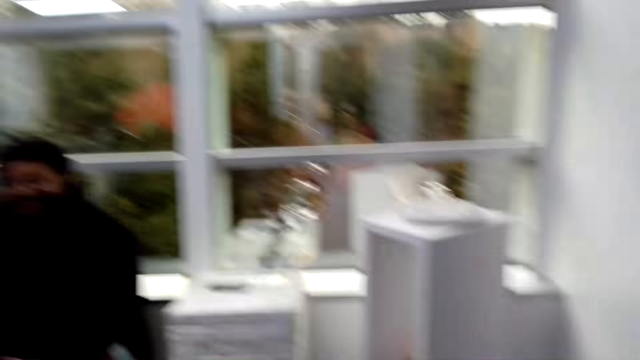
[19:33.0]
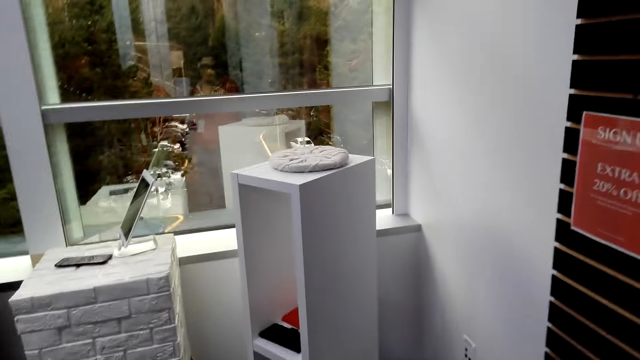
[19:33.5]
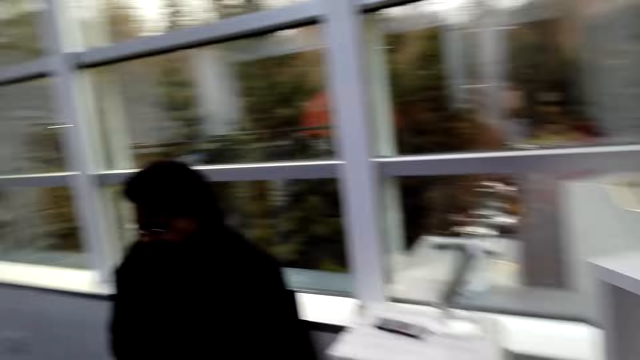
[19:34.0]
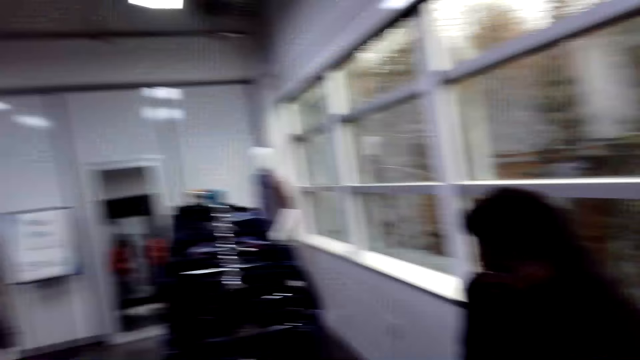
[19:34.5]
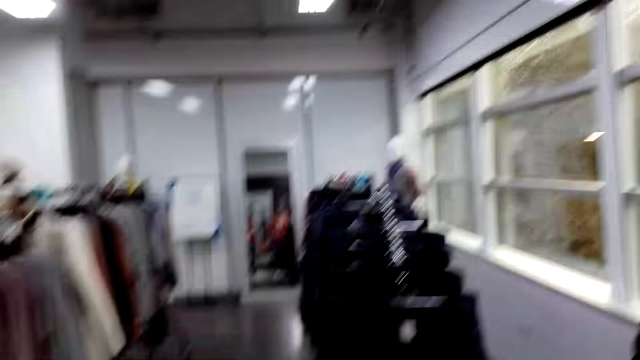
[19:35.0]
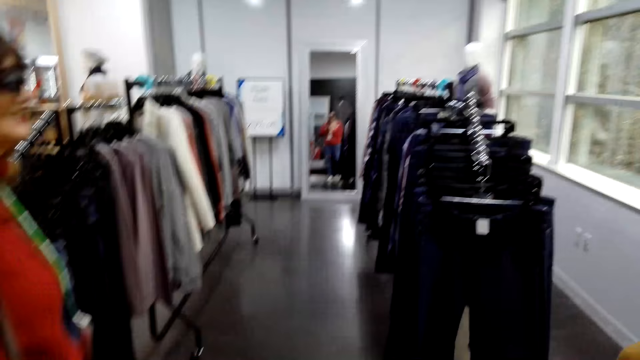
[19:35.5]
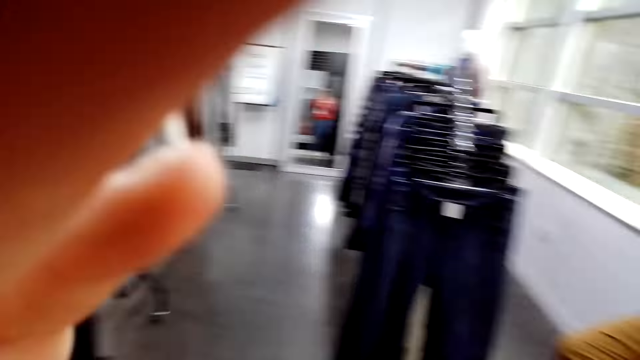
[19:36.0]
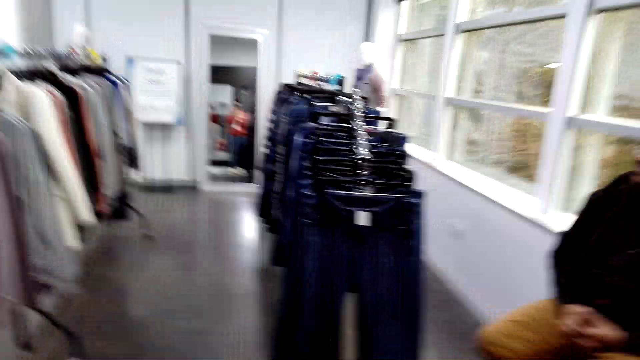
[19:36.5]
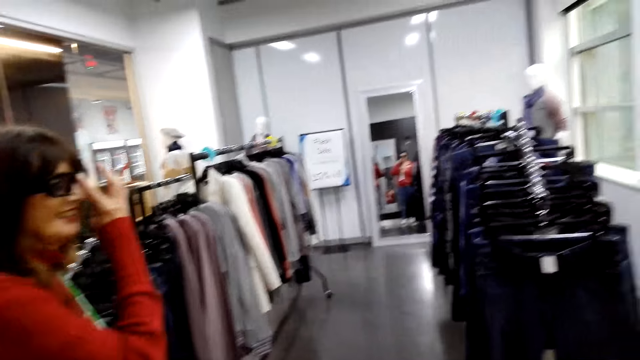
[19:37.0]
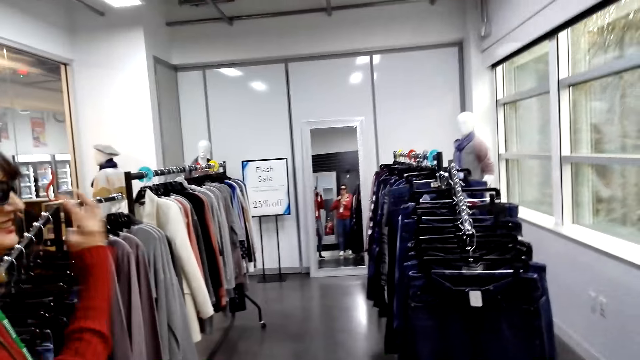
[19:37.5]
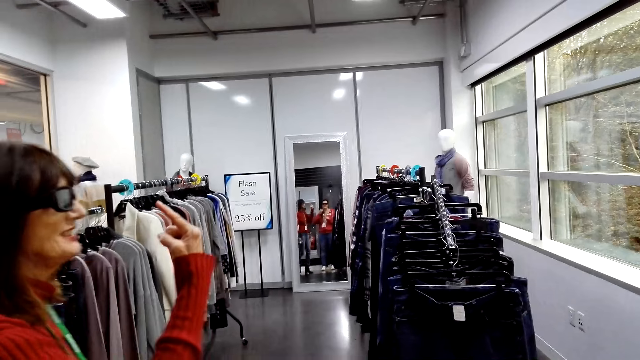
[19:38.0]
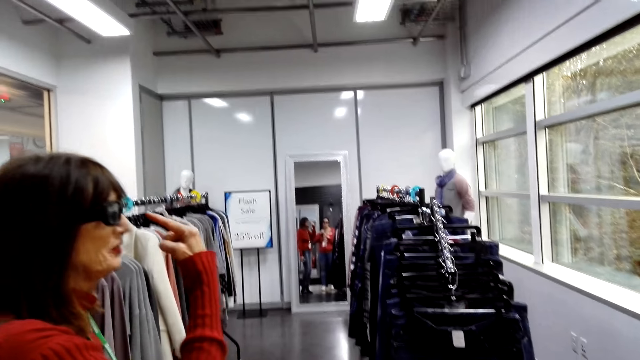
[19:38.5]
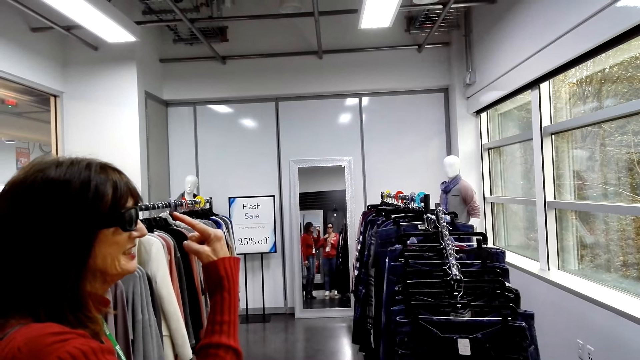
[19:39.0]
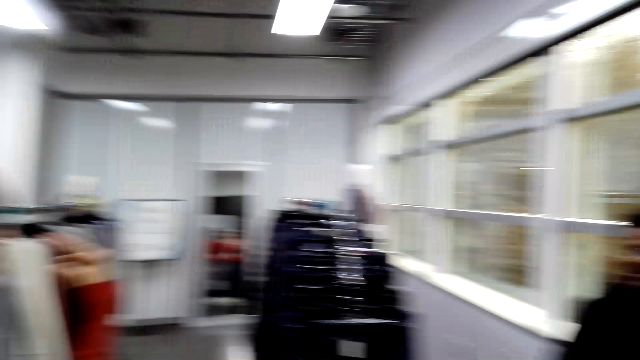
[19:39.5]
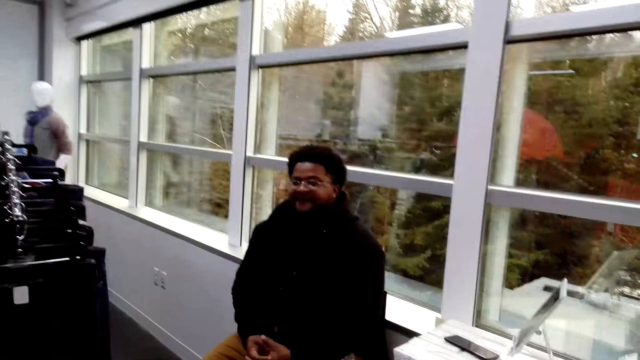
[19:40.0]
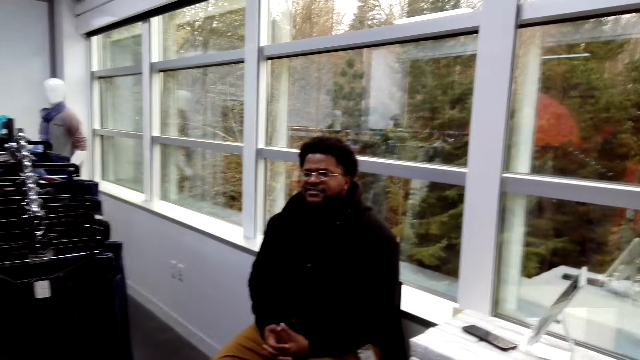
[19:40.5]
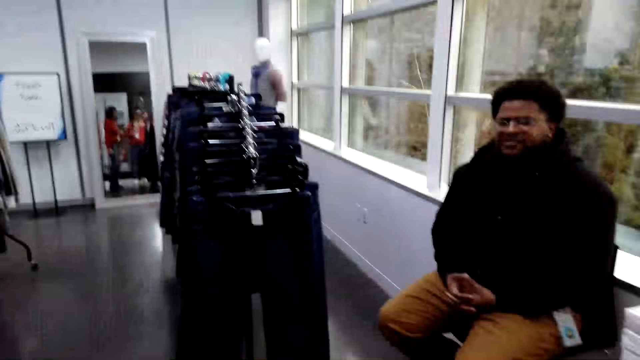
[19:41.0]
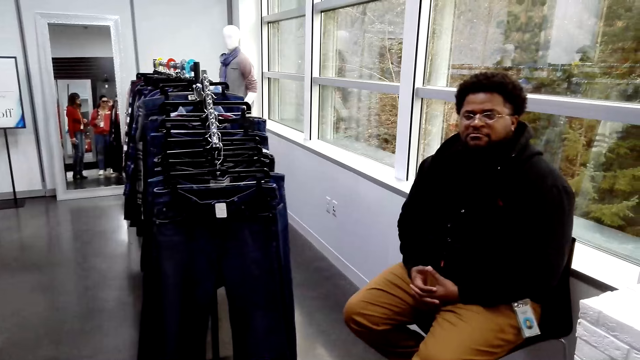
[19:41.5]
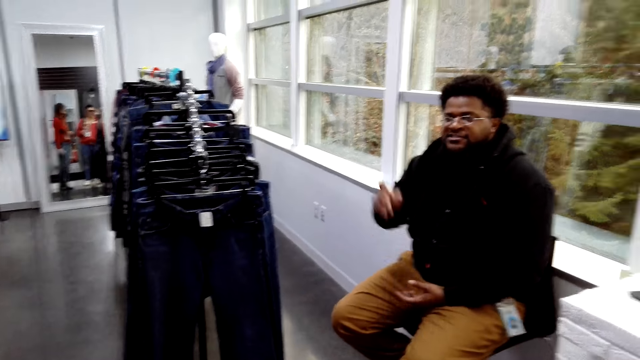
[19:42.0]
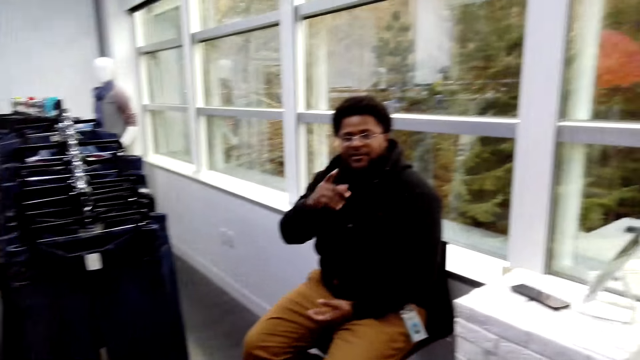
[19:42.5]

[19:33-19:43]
The camera wearer looks around. They walk around the supermarket. They adjust the camera. A lady interacts with a man. The lady touches her face. The lady illustrates with hands. The man converses with the lady.

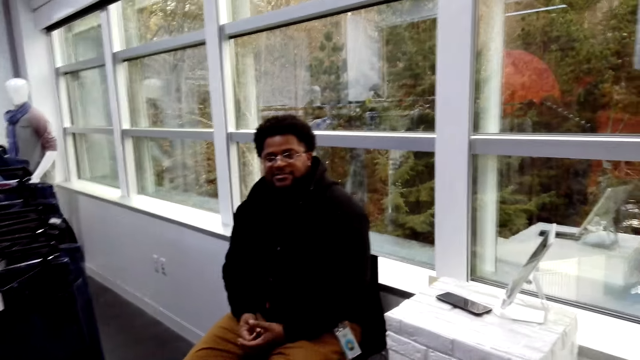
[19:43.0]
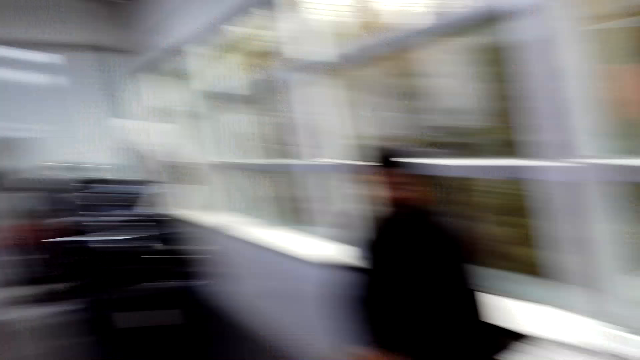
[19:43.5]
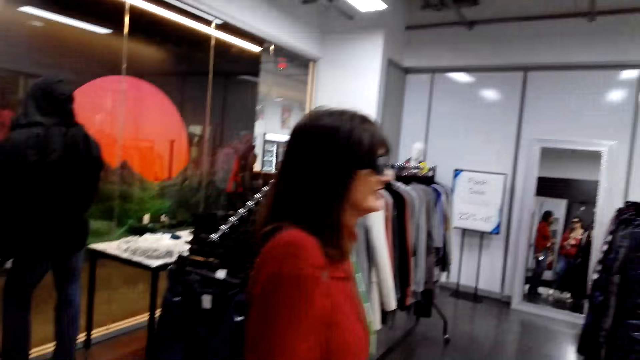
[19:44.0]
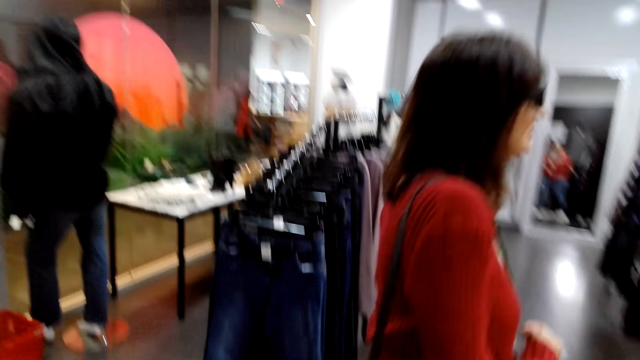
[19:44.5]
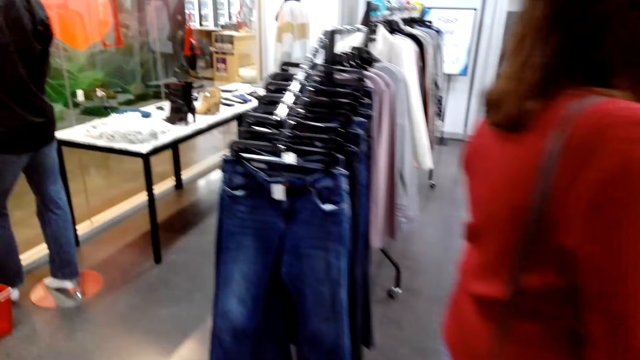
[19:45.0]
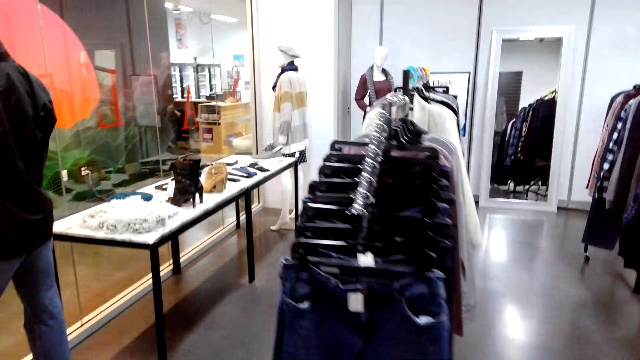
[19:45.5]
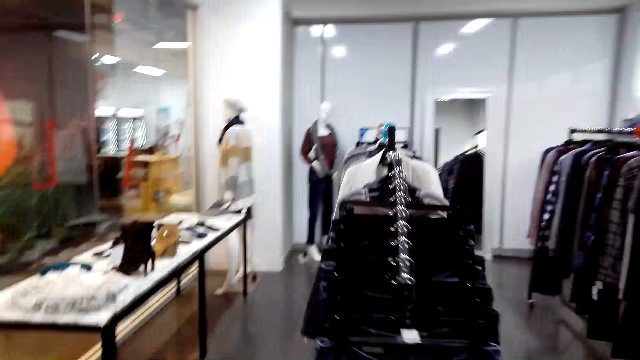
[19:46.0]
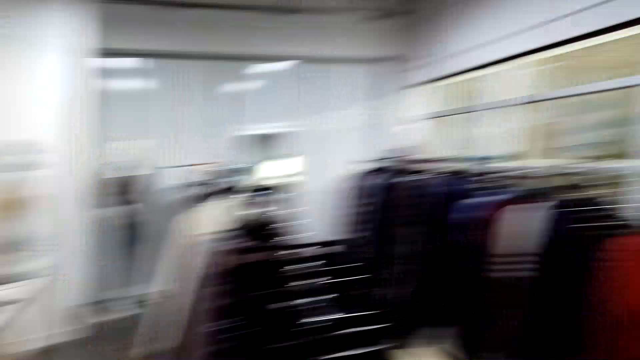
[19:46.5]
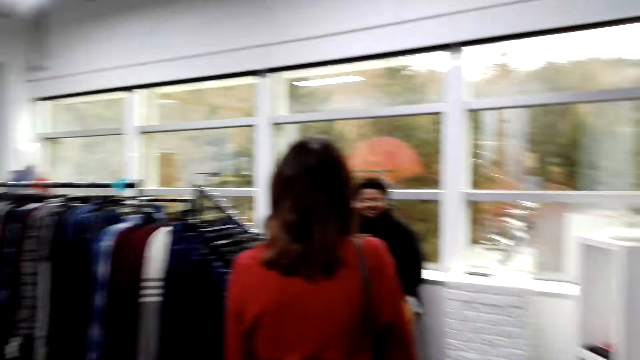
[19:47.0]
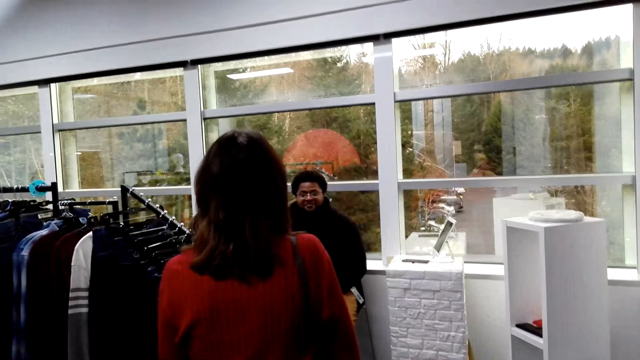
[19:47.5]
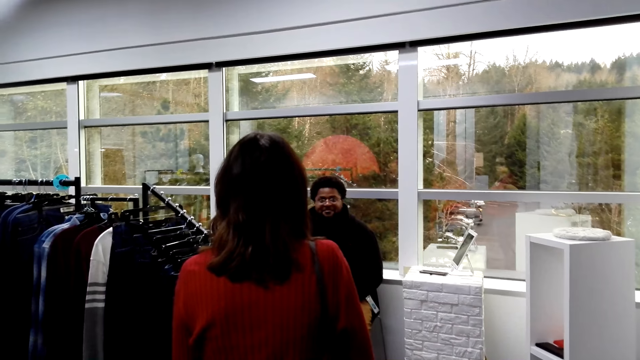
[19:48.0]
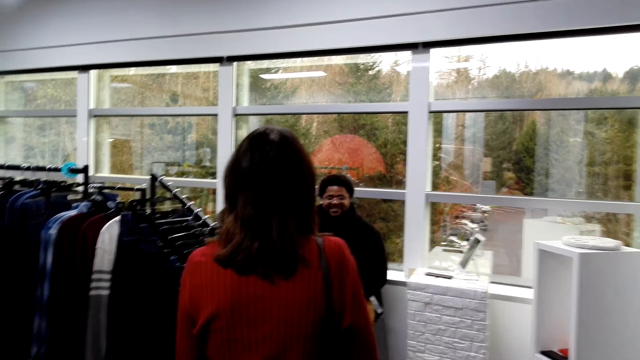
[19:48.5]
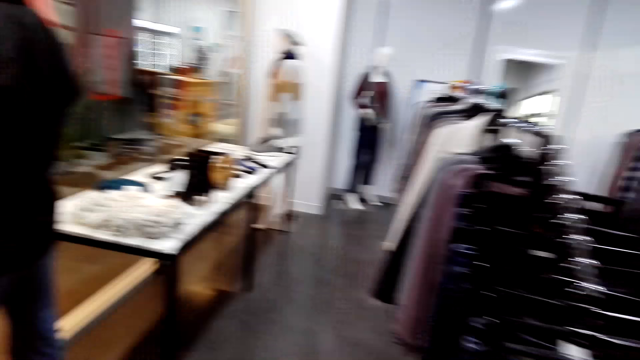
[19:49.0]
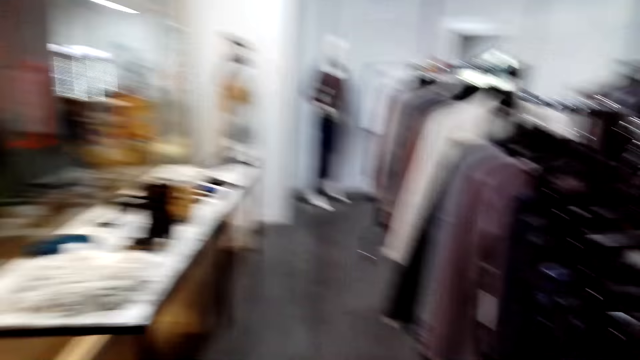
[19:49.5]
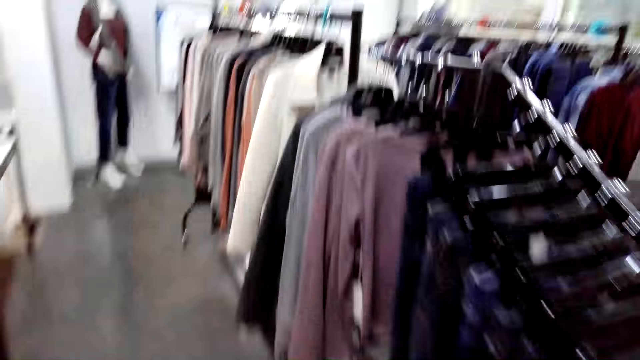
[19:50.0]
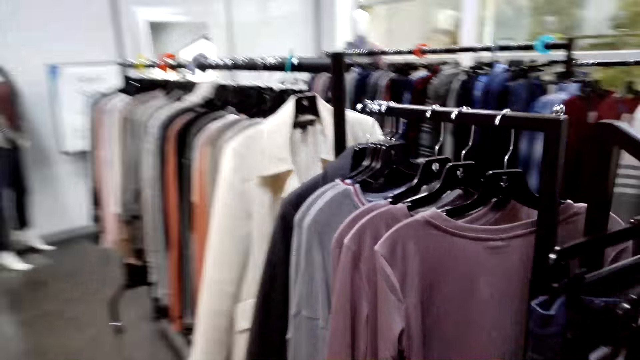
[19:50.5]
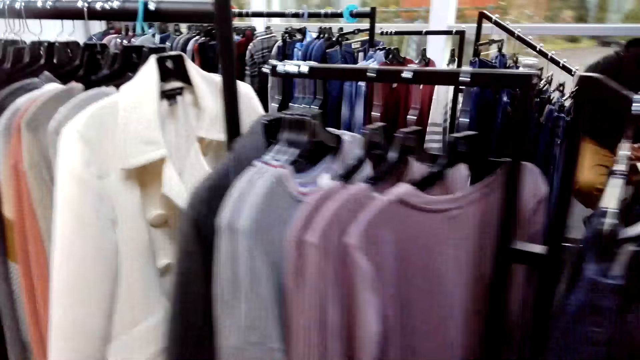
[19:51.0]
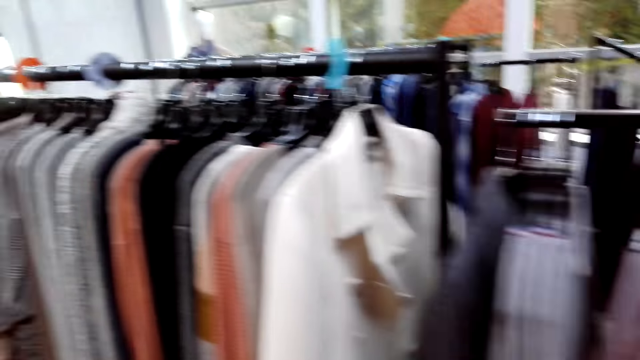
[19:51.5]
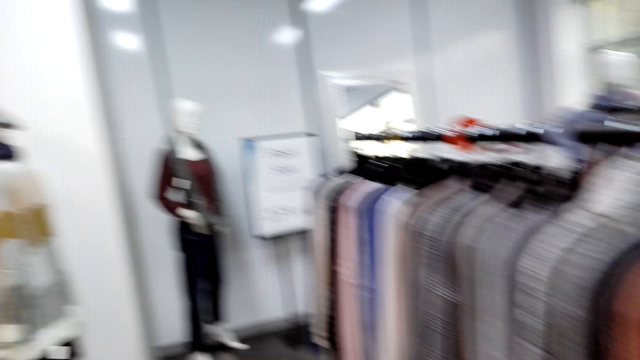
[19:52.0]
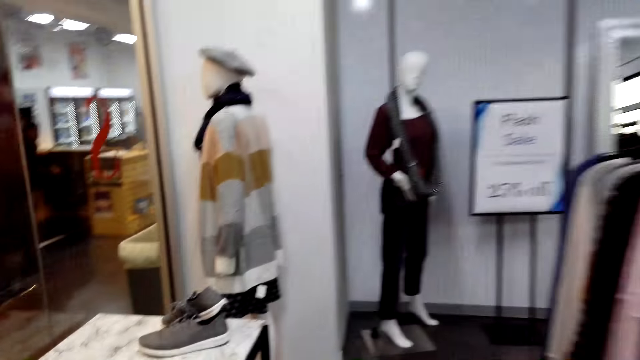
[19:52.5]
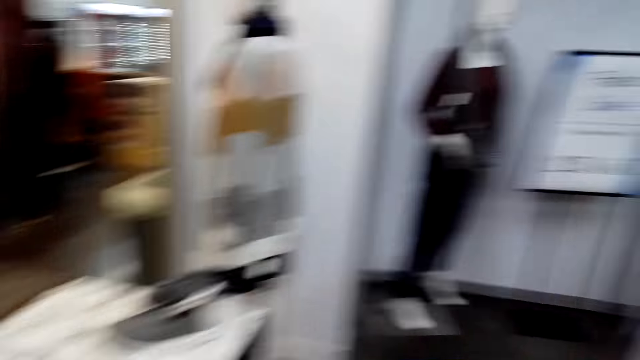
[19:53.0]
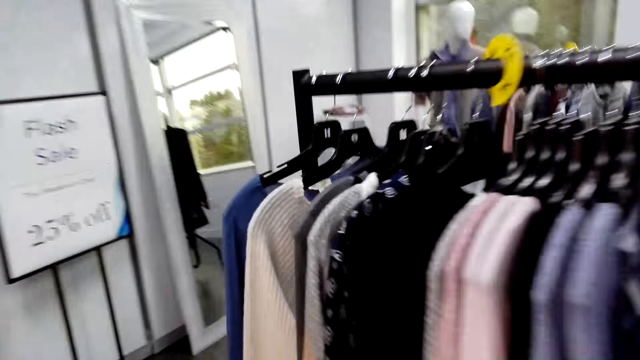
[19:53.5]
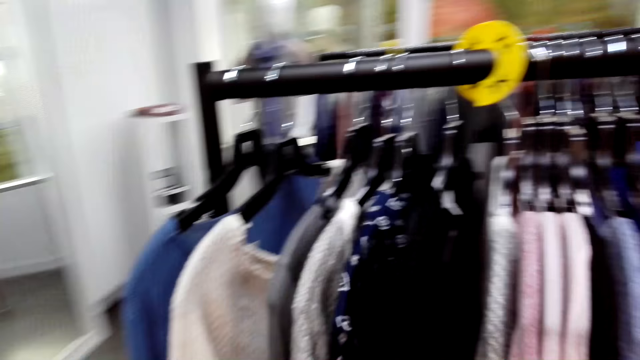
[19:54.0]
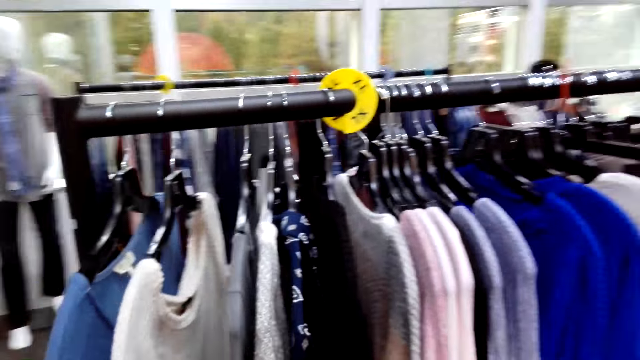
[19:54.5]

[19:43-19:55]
A lady converses with a man. A person moves around. The camera wearer walks around the boutique. The man converses with the lady. The lady converses with the man. The camera wearer walks around the boutique.
